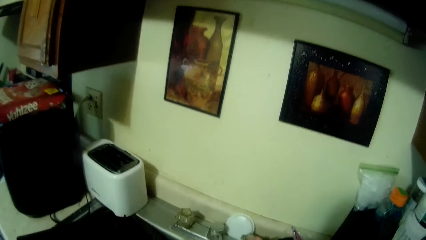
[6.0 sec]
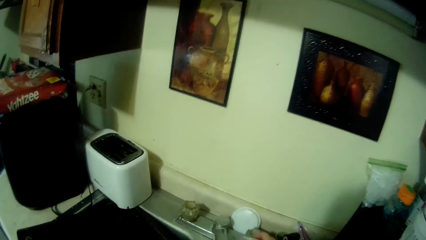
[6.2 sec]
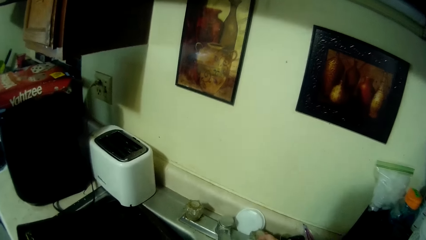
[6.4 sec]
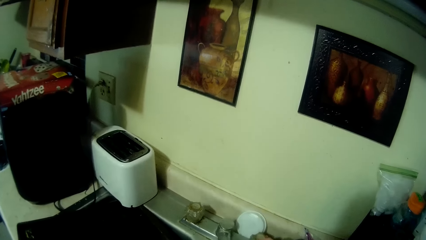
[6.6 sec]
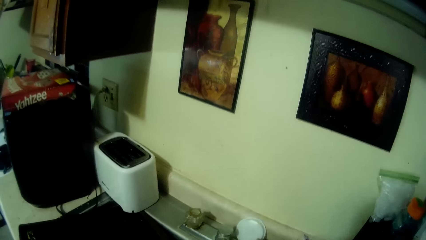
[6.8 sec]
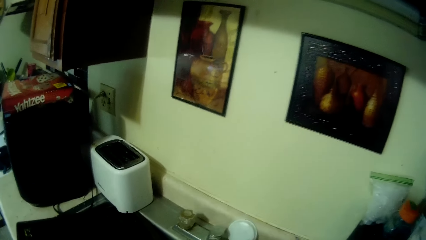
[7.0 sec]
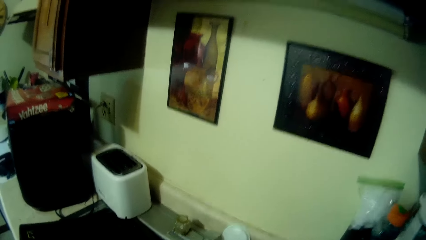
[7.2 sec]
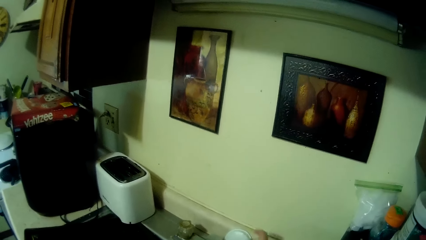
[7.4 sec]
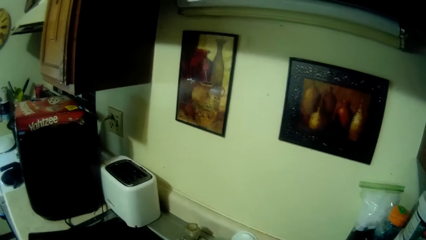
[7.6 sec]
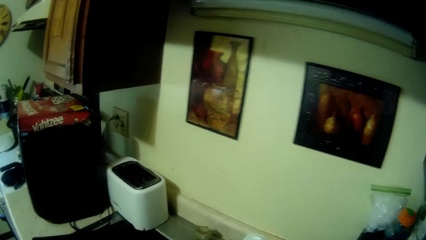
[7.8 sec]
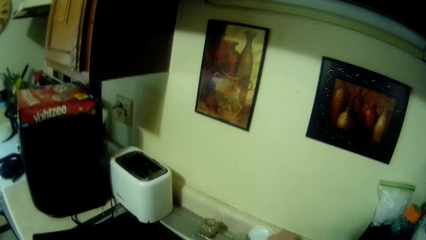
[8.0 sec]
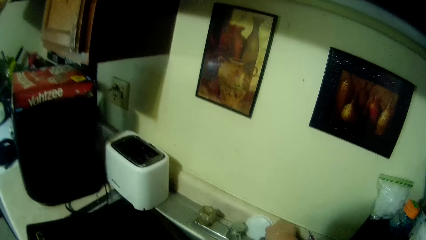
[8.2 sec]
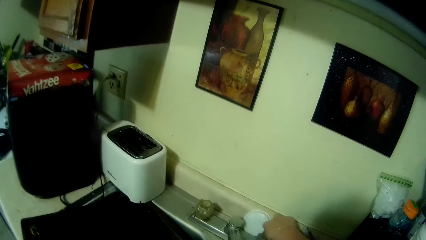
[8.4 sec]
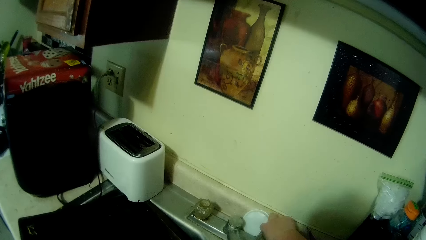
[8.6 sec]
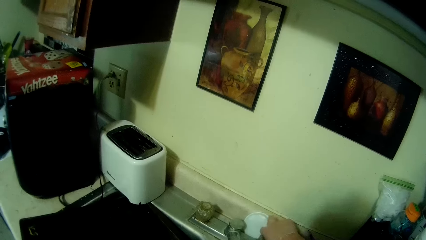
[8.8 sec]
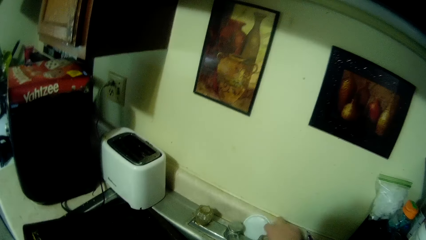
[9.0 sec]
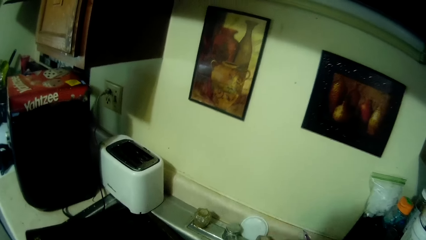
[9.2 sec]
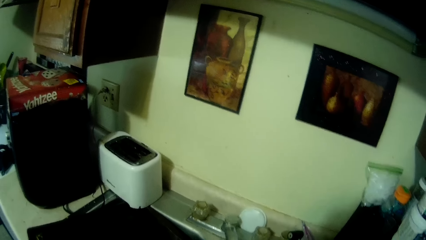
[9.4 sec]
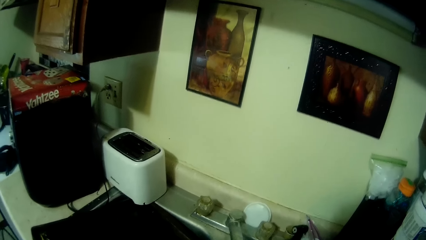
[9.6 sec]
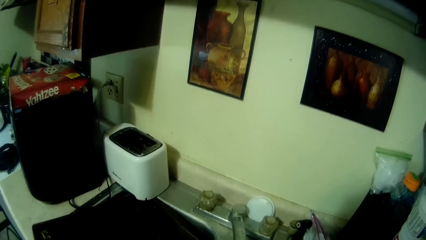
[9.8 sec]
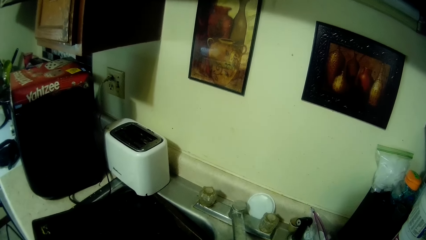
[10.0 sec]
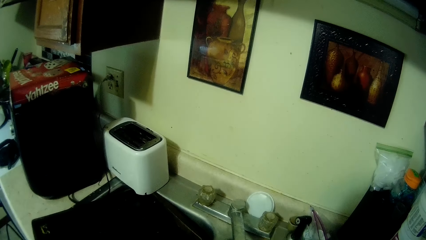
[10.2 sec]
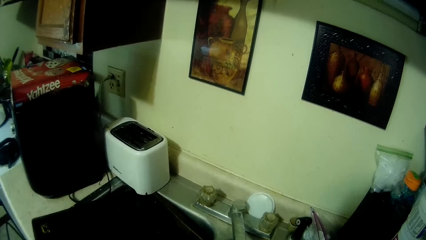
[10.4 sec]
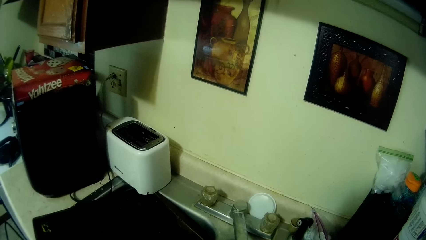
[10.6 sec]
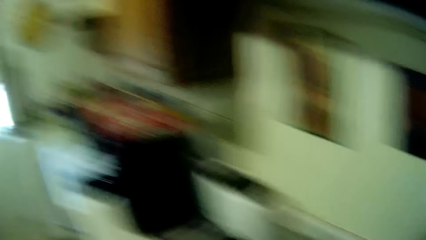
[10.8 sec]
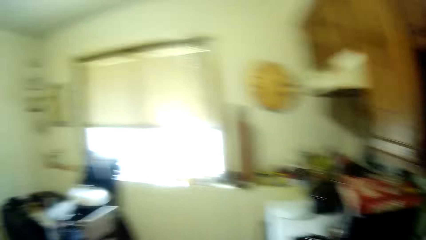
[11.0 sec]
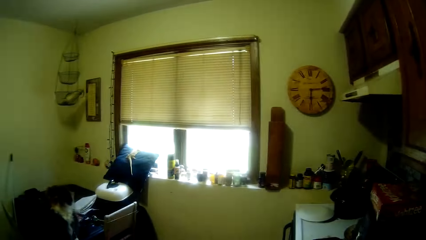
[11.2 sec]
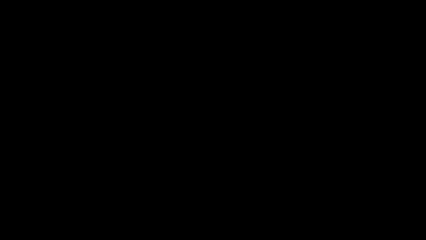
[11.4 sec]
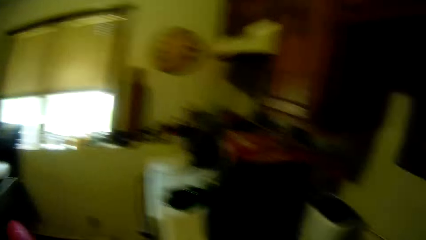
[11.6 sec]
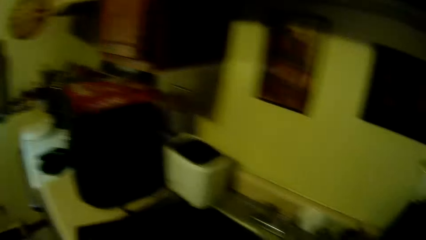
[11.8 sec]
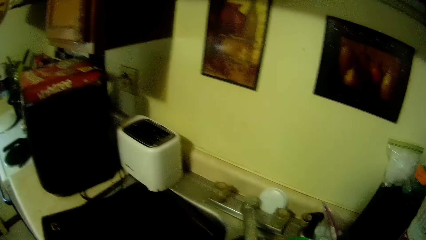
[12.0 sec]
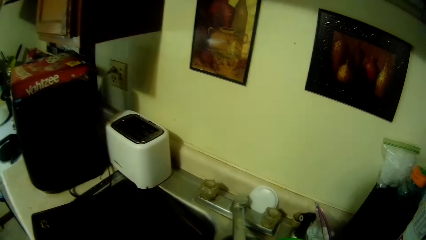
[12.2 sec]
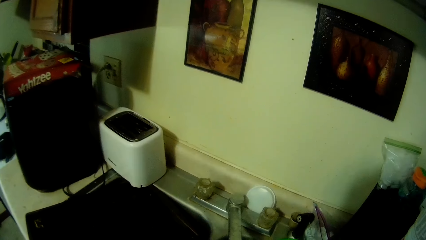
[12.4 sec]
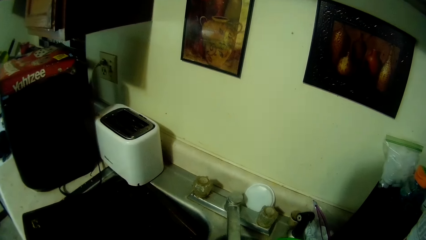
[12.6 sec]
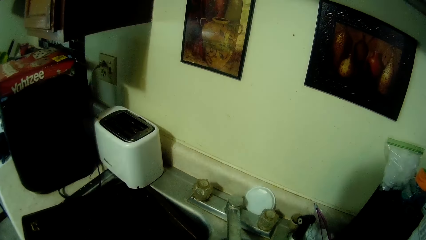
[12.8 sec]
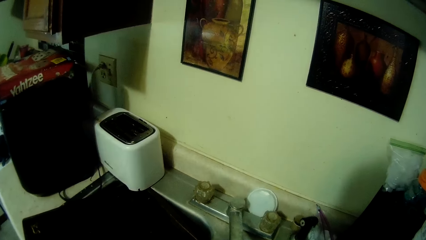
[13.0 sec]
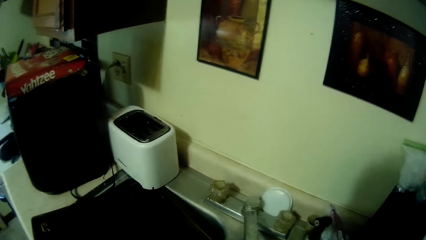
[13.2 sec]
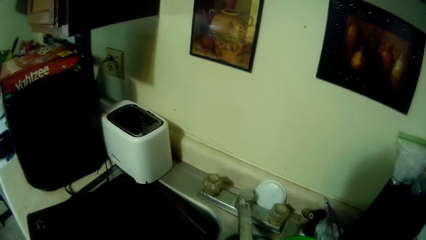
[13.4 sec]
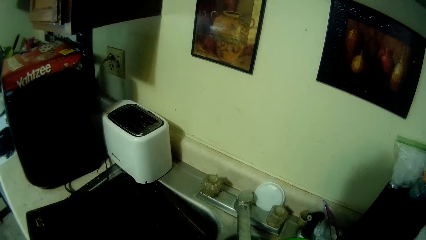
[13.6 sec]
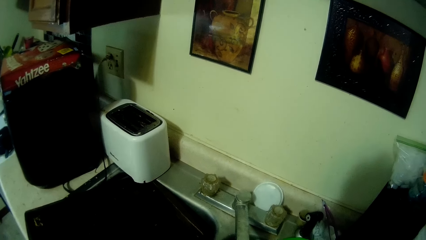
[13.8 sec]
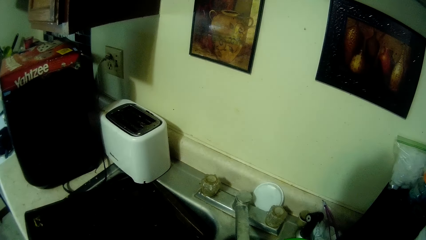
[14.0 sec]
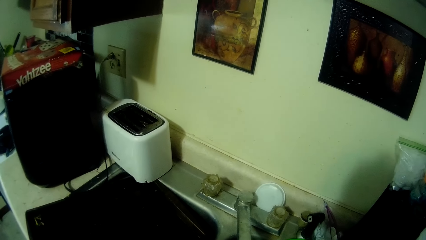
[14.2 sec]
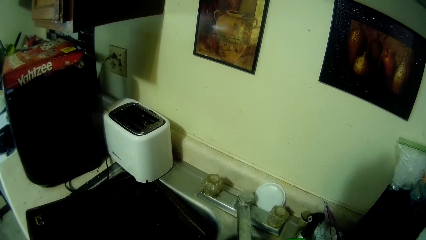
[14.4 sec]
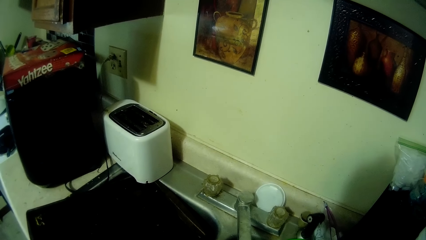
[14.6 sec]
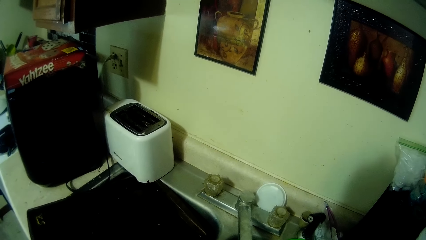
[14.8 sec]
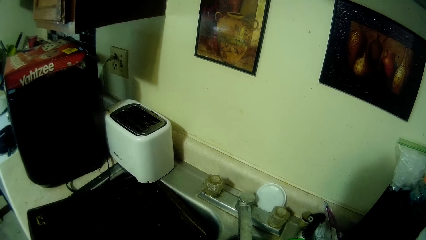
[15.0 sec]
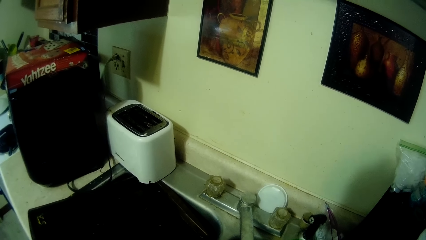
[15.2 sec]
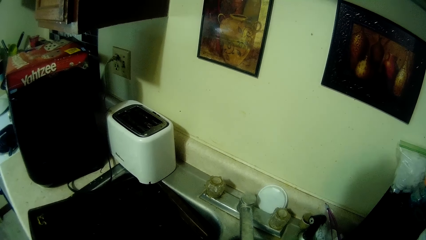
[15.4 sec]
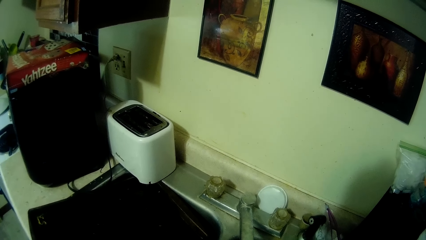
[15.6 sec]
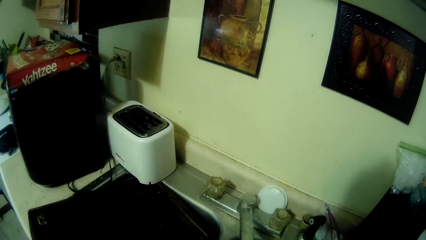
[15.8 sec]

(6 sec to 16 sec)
The camera wearer moves a hand. They open the tap. They move a hand again. They look around.

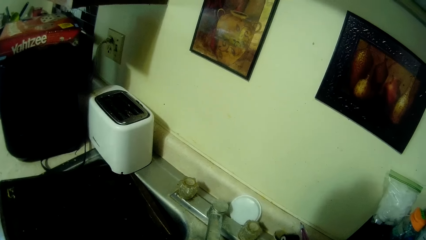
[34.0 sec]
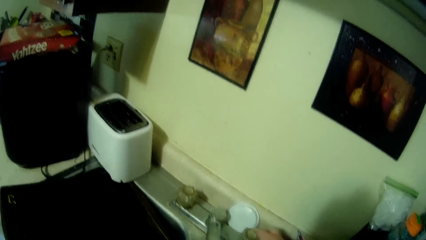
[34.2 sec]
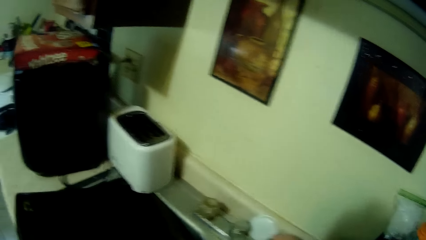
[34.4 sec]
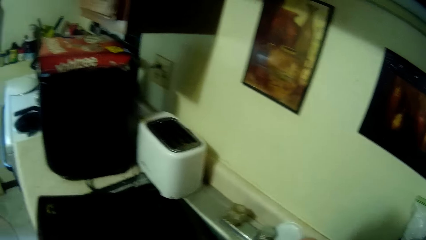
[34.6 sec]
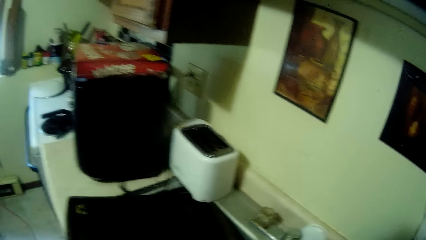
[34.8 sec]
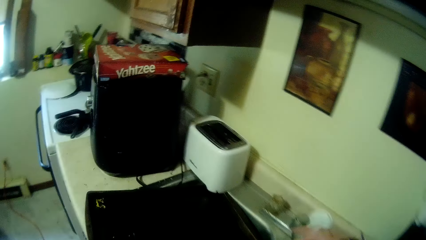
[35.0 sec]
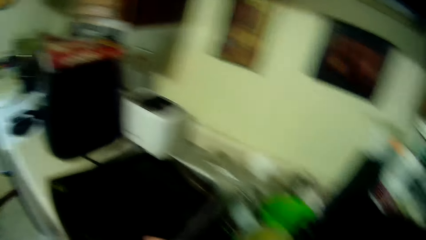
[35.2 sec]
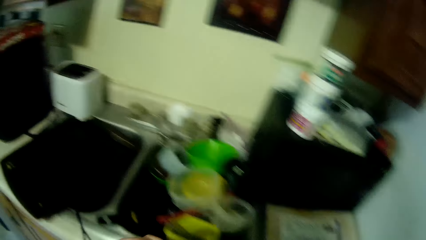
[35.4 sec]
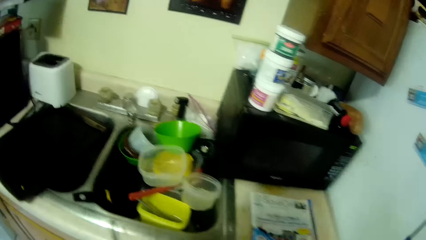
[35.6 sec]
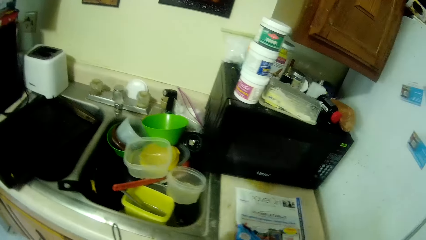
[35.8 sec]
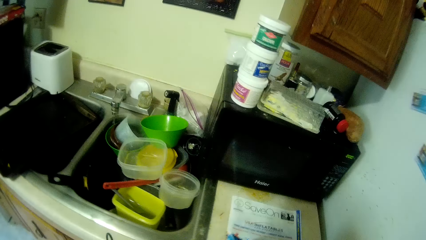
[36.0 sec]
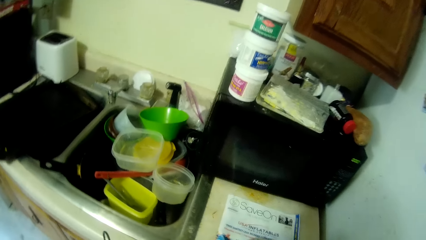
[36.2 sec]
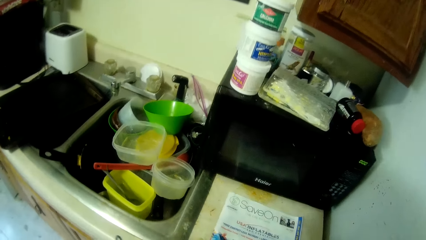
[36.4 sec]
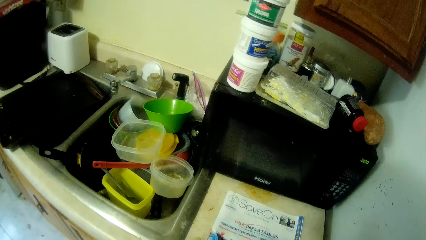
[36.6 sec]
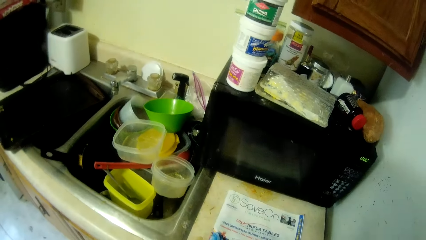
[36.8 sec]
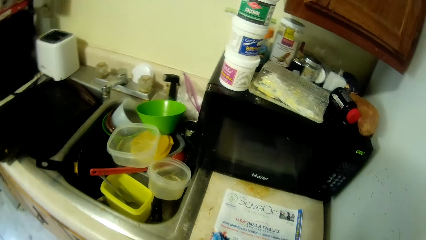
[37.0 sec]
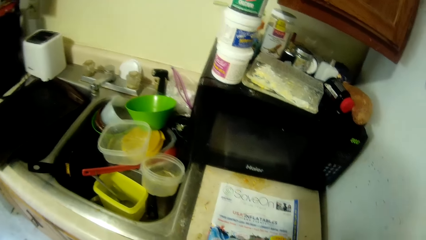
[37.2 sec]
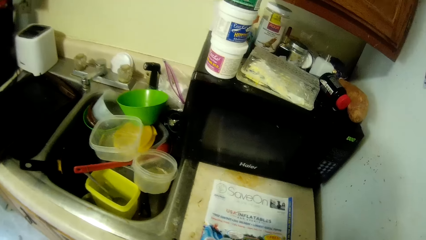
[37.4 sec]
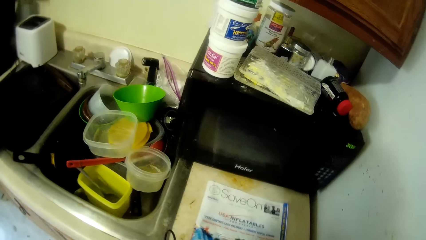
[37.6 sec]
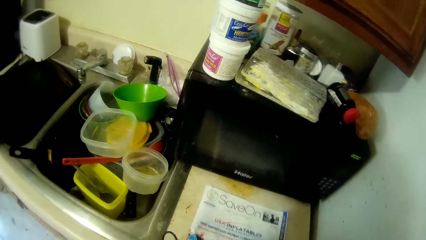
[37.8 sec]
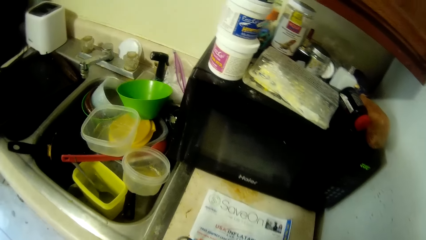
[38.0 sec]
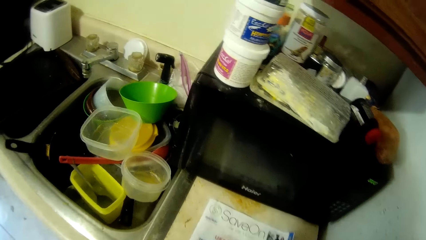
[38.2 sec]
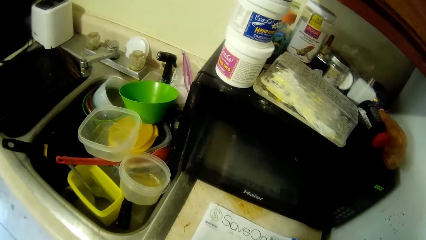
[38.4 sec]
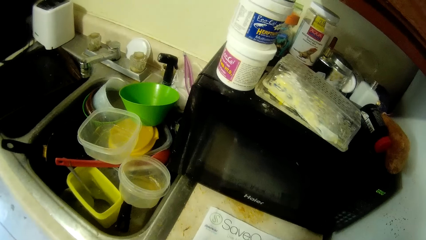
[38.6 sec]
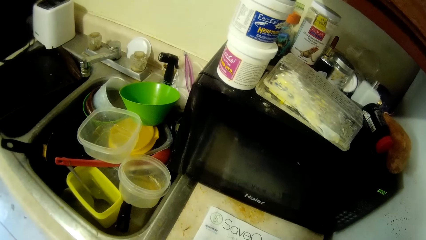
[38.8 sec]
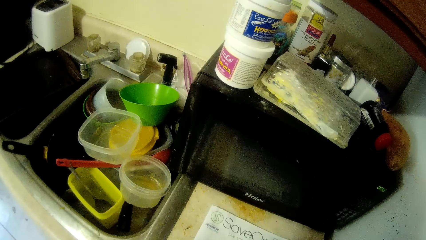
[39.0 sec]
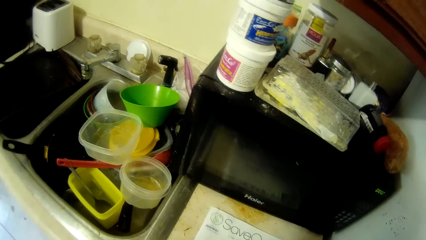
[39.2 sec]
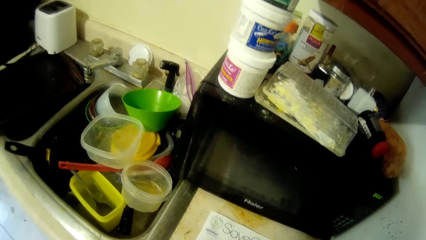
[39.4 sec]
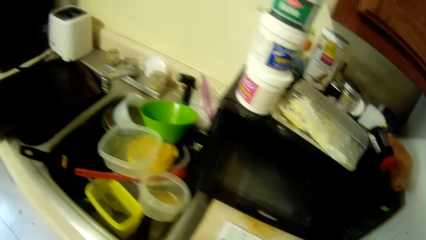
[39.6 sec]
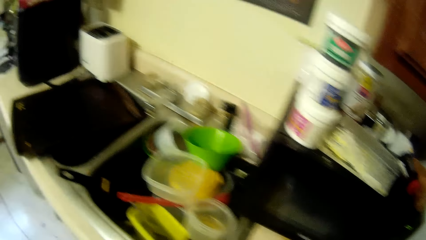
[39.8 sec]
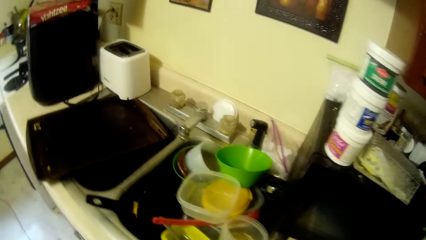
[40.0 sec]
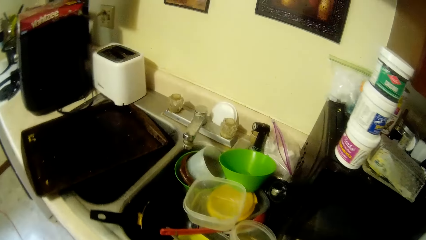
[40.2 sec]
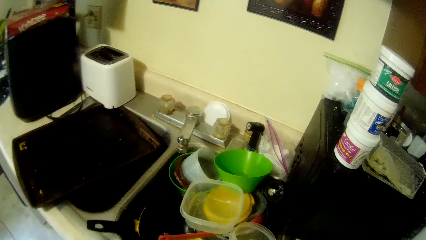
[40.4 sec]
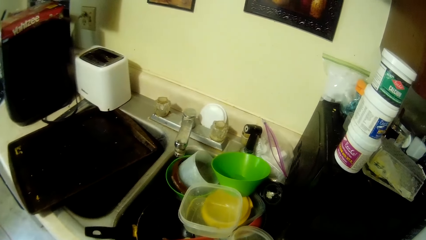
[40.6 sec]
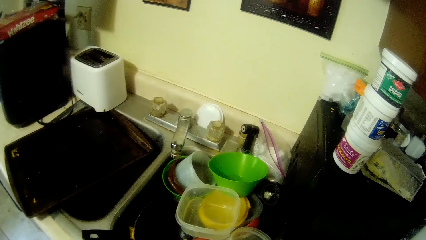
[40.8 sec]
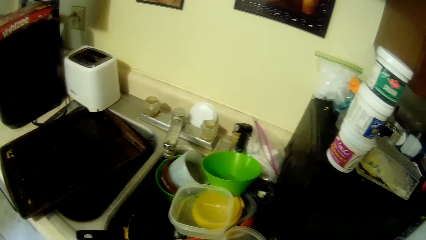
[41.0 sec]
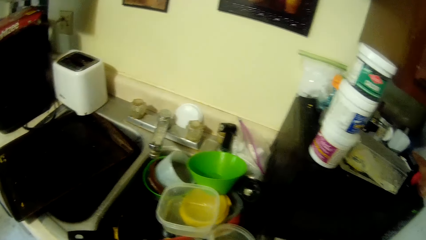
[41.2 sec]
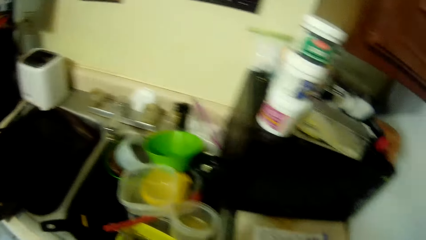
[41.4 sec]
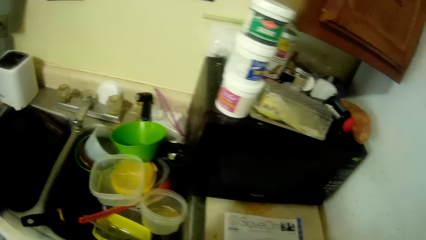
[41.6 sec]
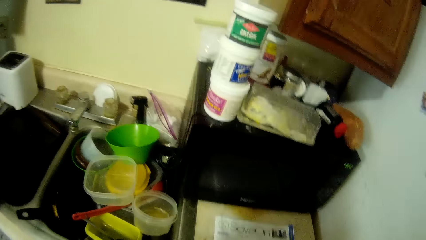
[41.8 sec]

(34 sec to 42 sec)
The camera wearer moves around.
